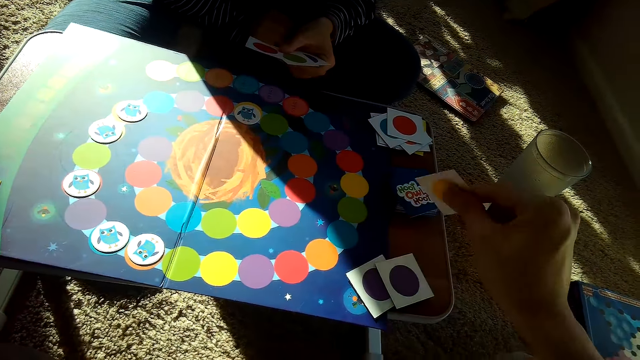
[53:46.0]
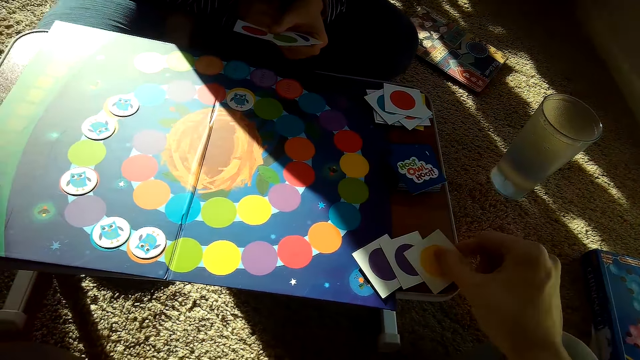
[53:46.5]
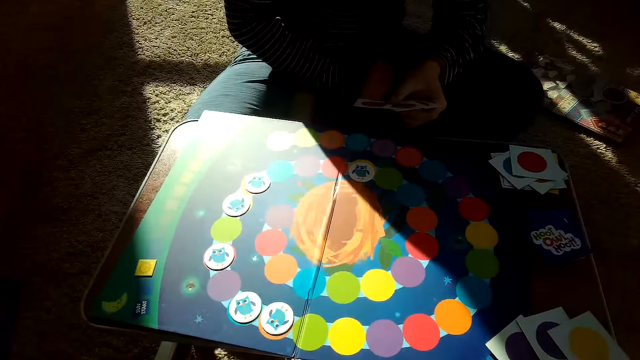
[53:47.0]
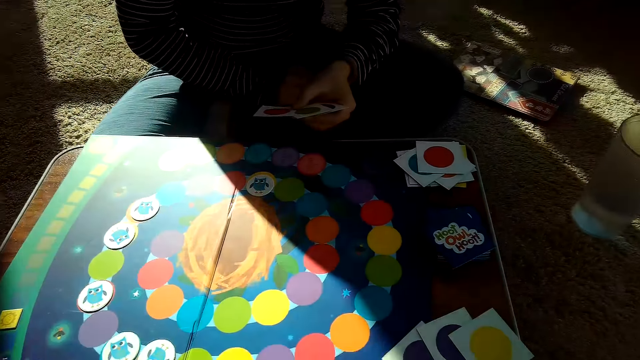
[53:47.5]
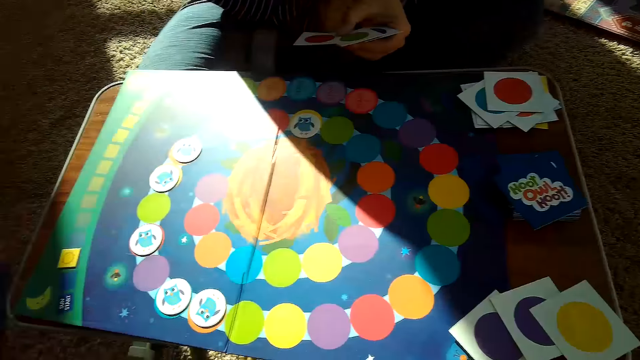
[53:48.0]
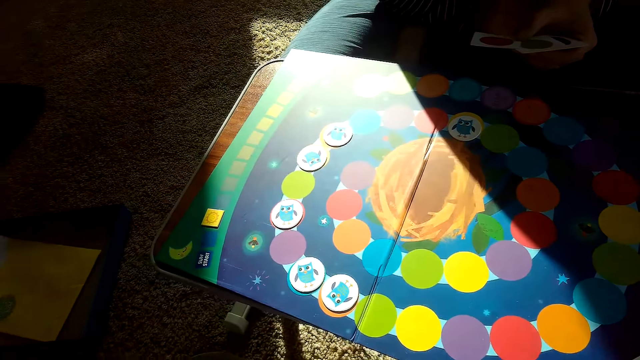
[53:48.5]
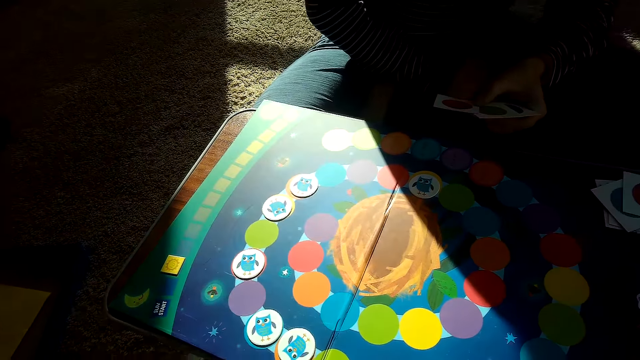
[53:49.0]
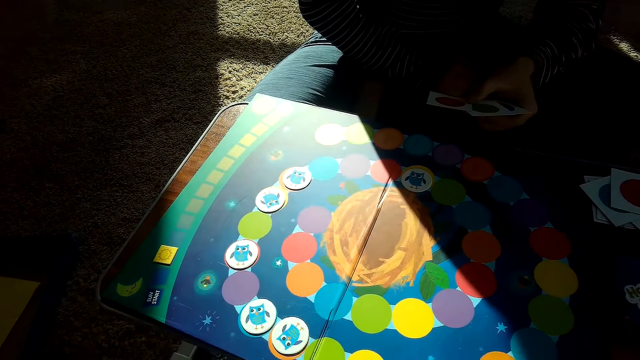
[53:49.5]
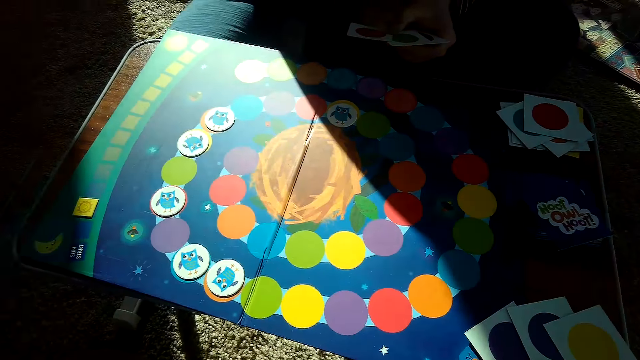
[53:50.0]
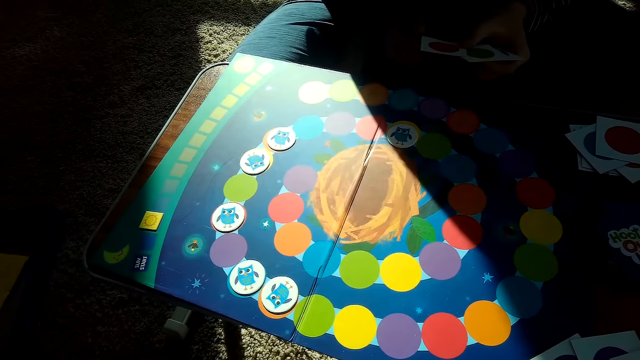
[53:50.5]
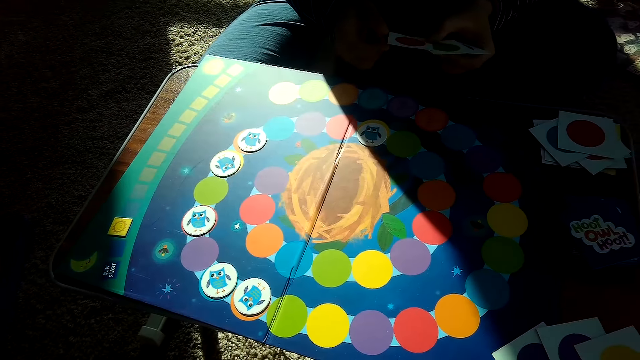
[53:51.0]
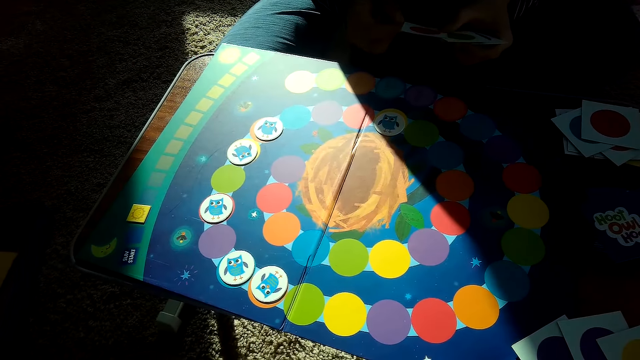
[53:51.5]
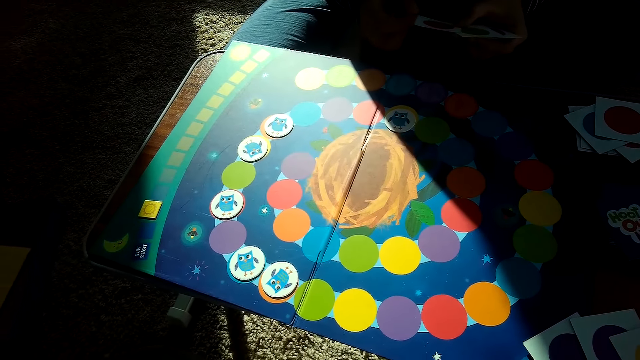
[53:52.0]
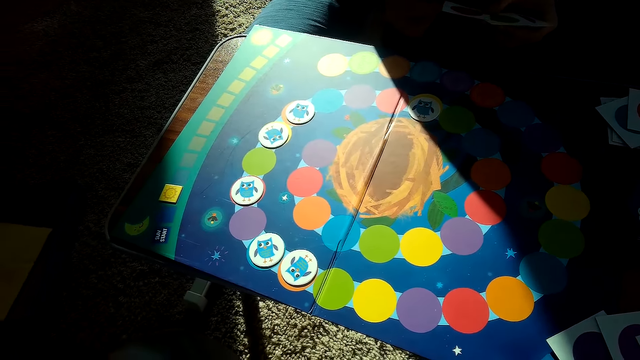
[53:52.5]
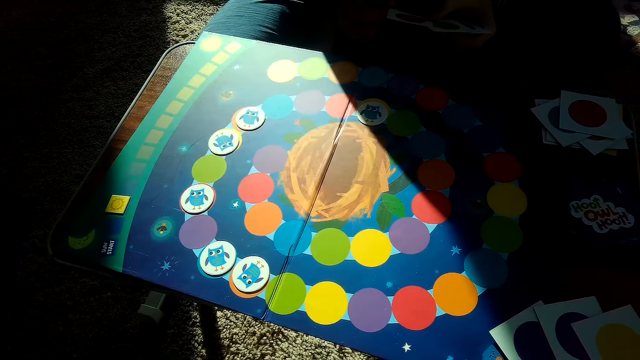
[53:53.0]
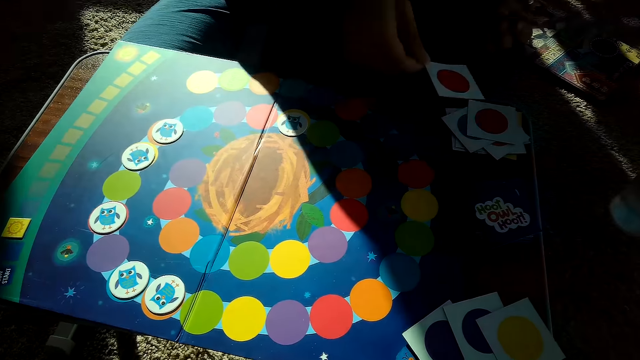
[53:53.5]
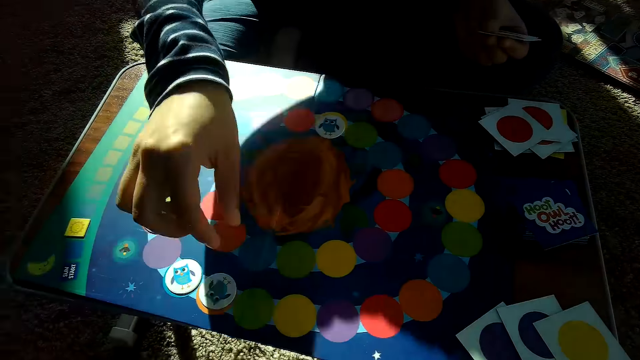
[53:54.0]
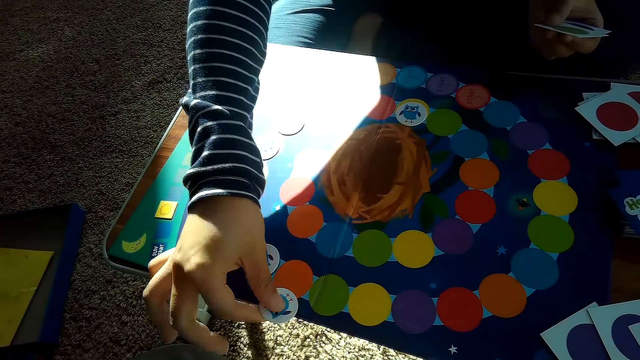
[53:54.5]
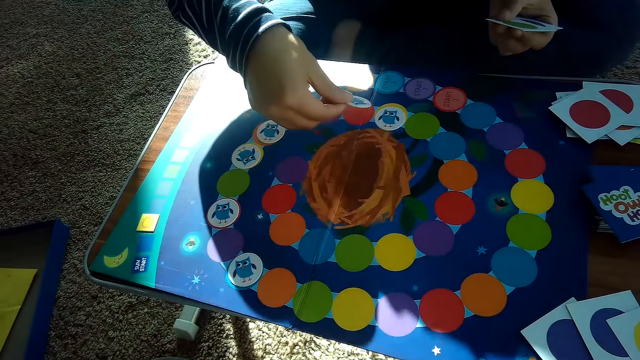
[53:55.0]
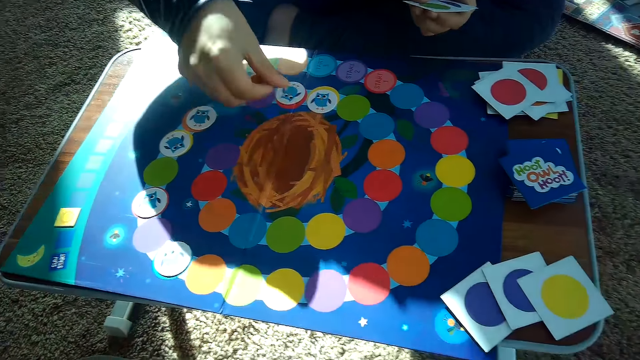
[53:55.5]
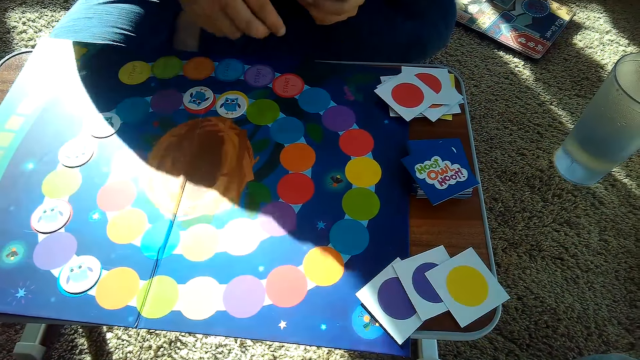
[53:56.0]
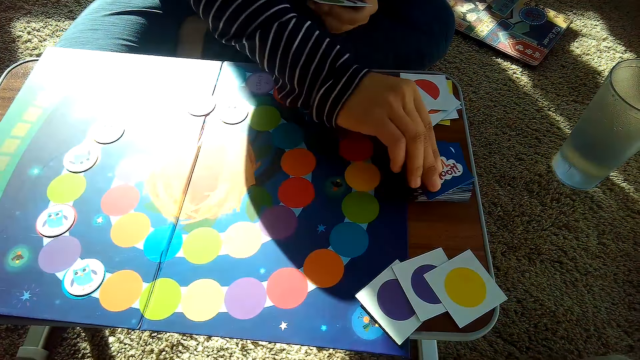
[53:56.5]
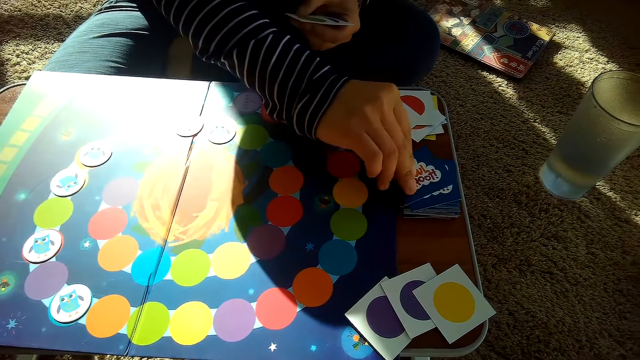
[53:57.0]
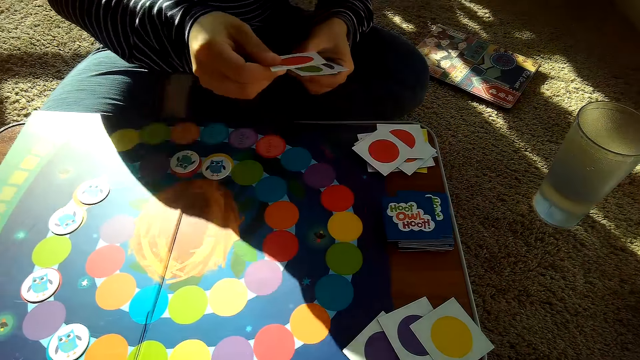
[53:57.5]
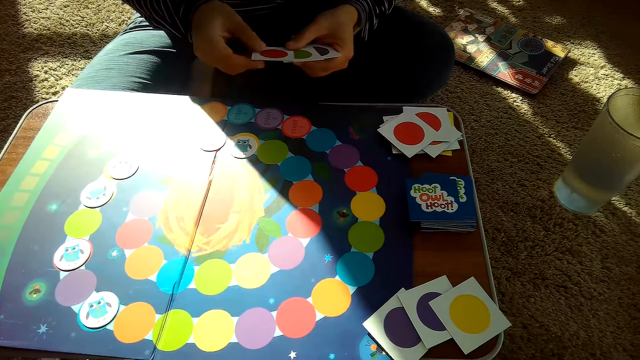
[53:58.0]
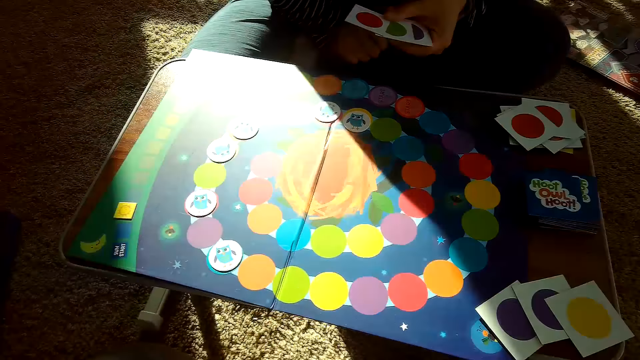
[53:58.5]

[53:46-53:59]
The camera wearer picks a card from the stack of cards on the table with his right hand. He drops the card on the table with his right hand. The partner places a card on her stack of cards with her right hand. She adjusts a chip on the game board with her right hand, picks a card, and places the card on the game board. She picks a card from the stack of cards on the table with her right hand.

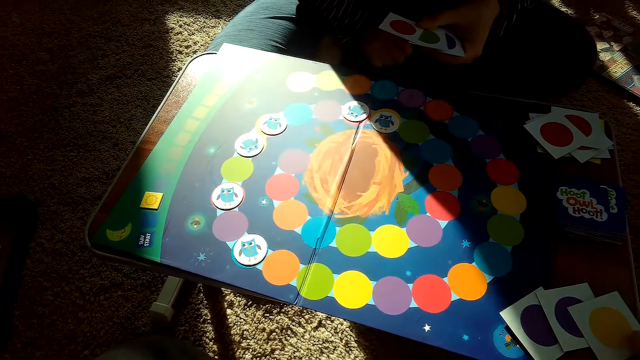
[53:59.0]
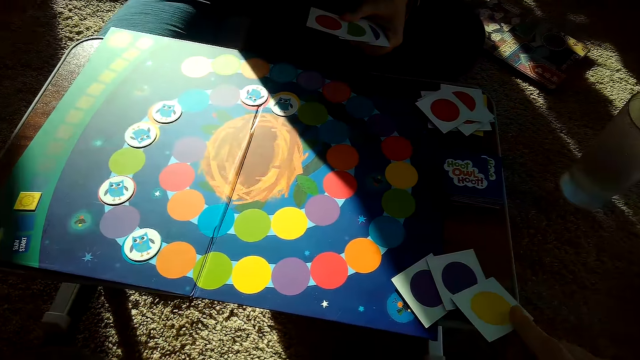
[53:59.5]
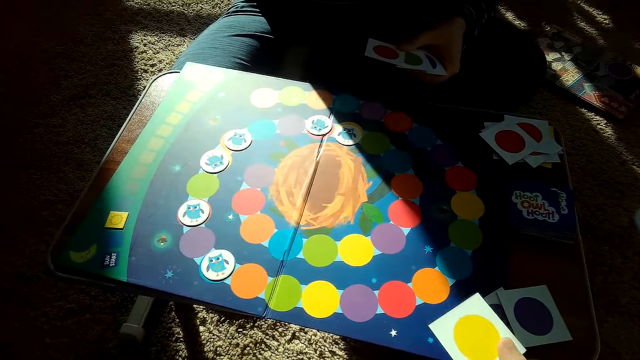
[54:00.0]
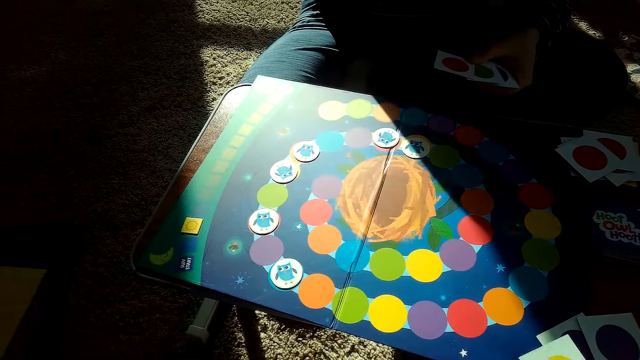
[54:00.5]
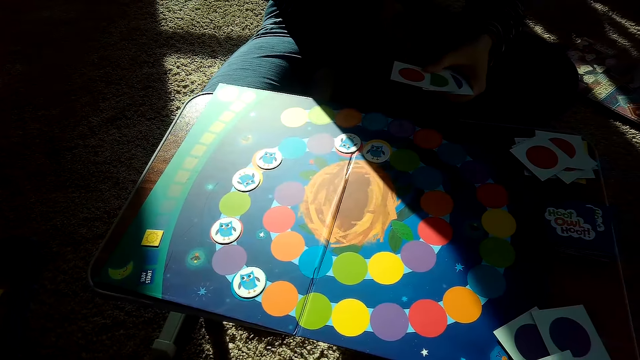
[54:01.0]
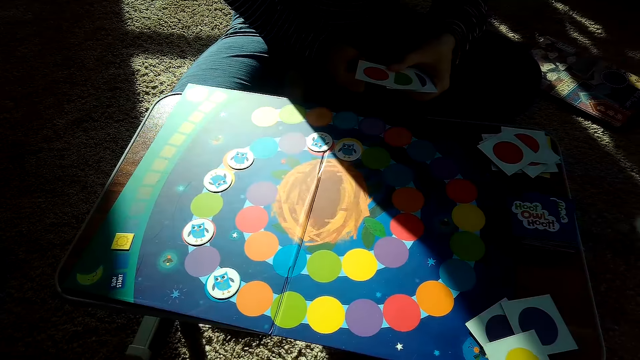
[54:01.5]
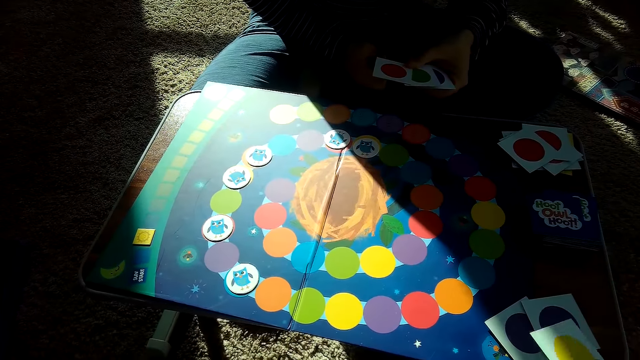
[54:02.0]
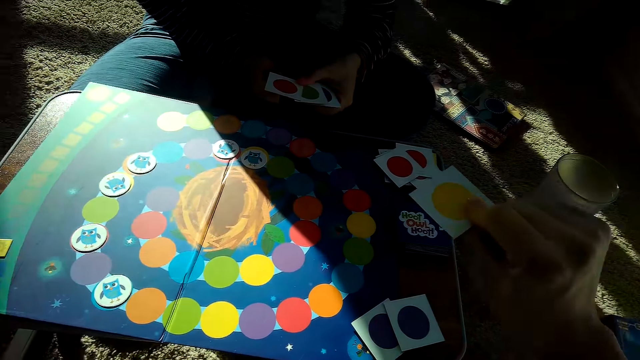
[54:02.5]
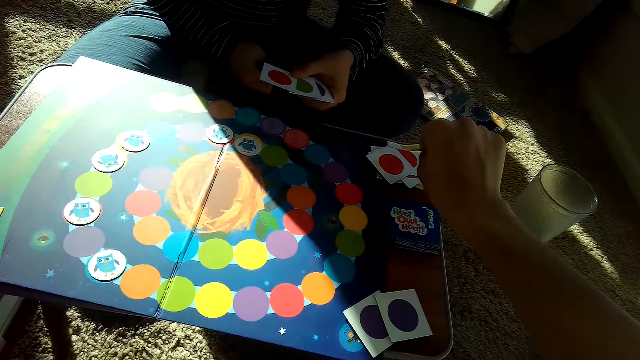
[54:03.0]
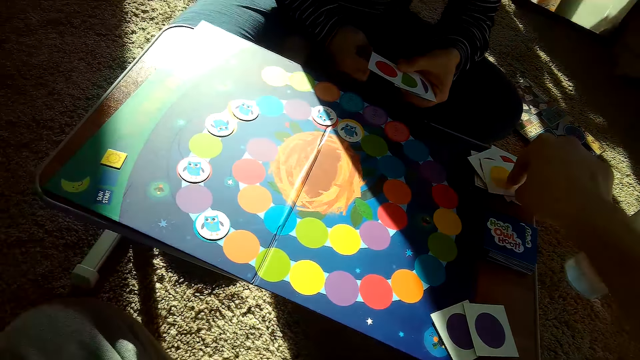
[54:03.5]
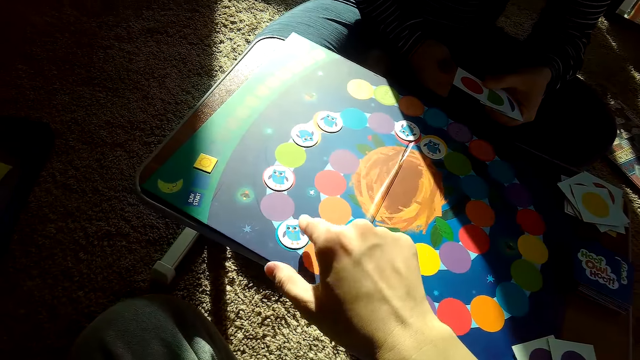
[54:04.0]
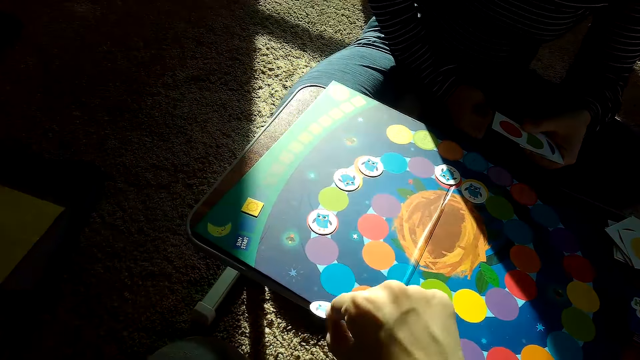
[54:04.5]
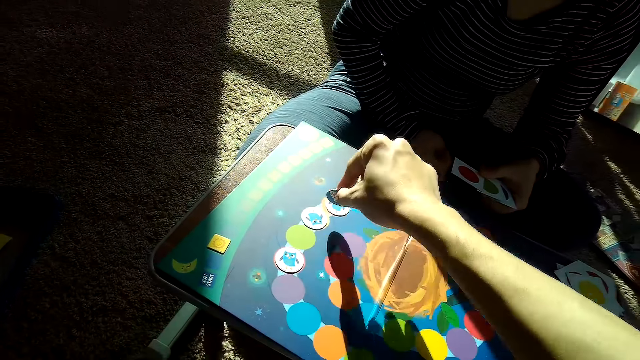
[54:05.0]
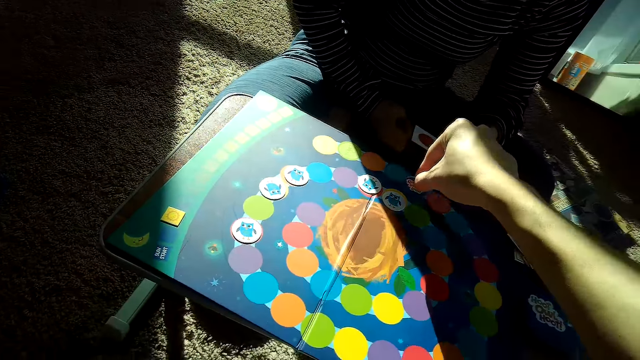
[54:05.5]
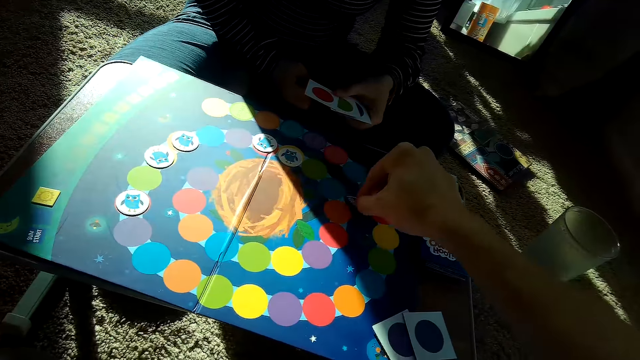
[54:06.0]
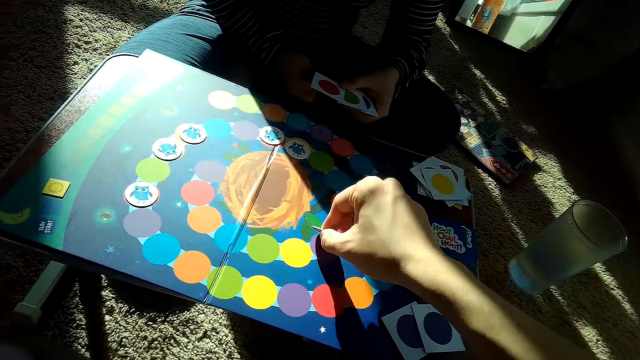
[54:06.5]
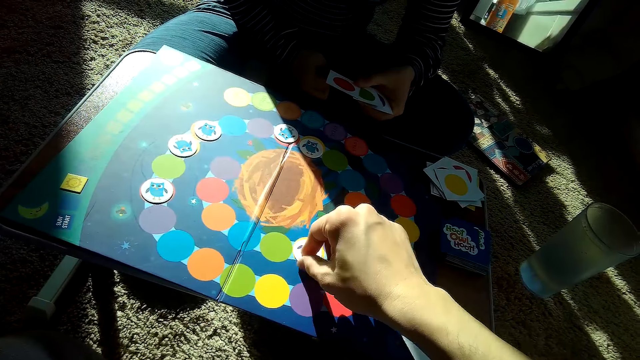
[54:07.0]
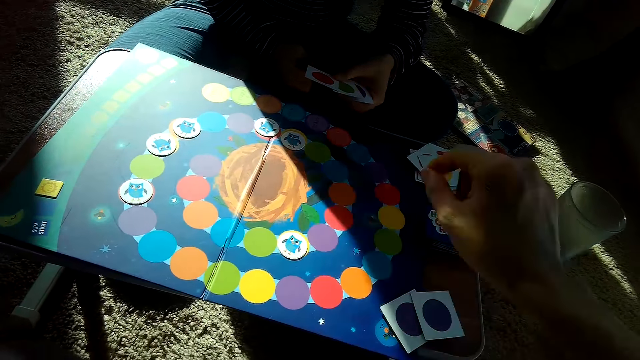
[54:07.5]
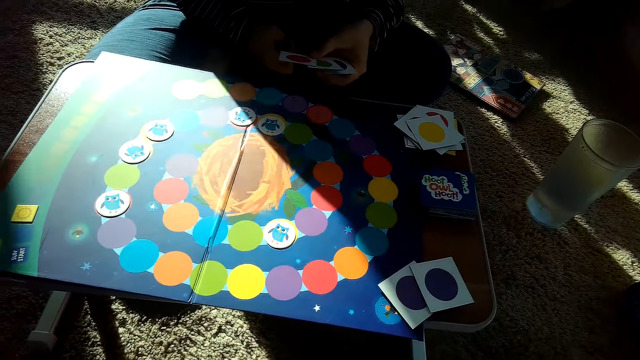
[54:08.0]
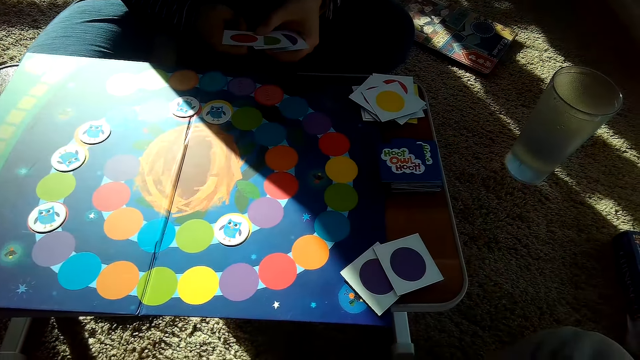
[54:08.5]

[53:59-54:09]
The camera wearer picks a card from the table with his right hand. He drops the card in his right hand on the partner's stack of cards. He picks a card, adjusts a chip on the game board with his right hand, and places the card on the game board.
